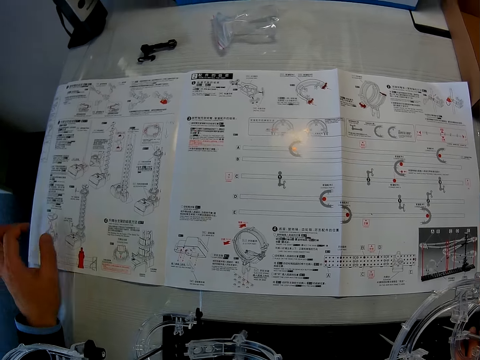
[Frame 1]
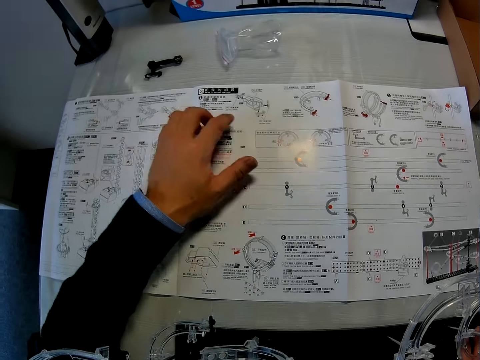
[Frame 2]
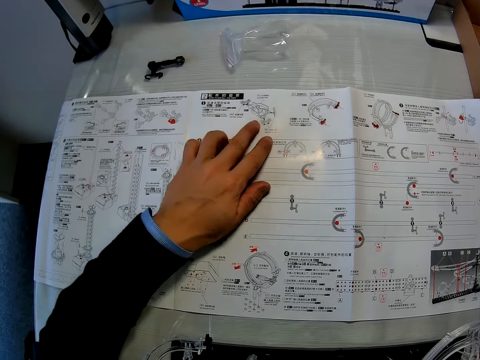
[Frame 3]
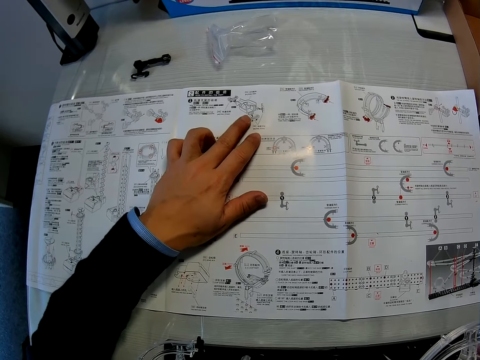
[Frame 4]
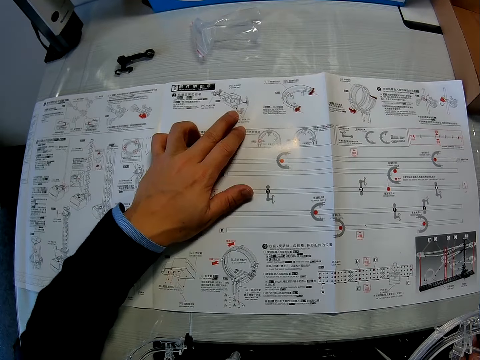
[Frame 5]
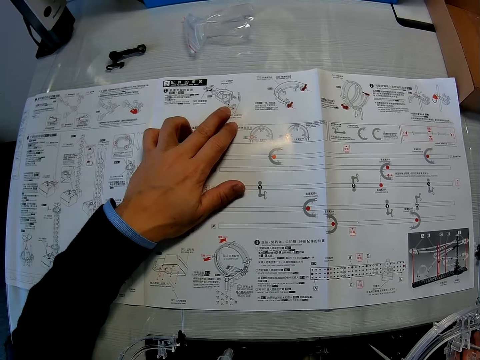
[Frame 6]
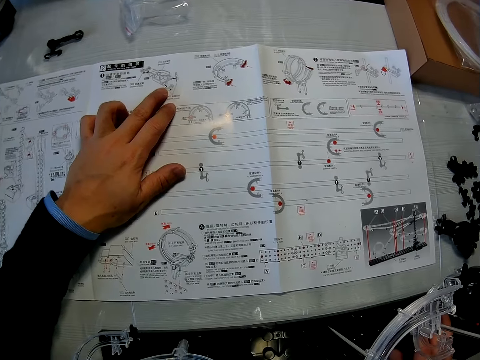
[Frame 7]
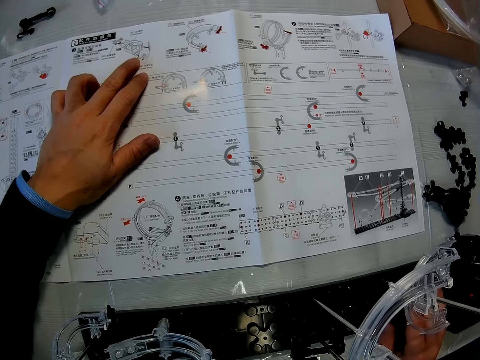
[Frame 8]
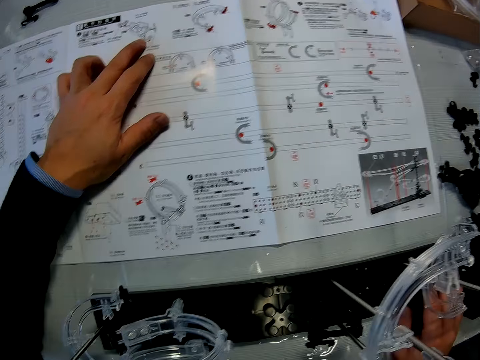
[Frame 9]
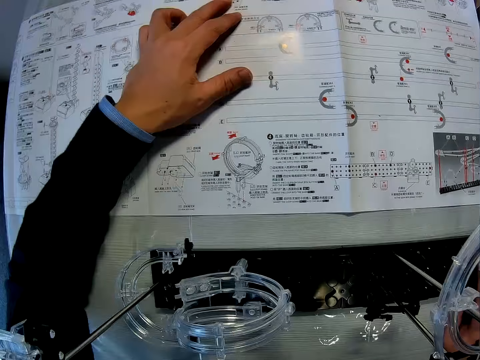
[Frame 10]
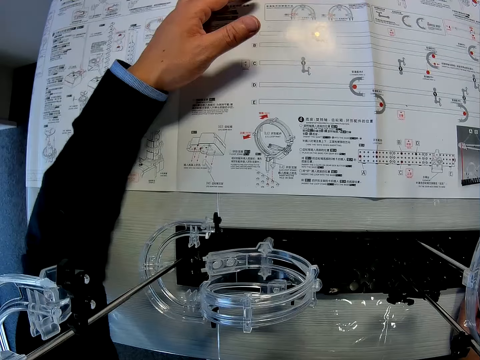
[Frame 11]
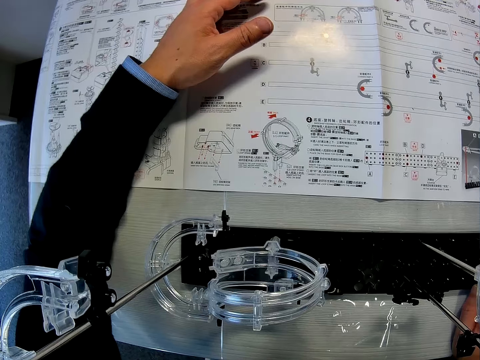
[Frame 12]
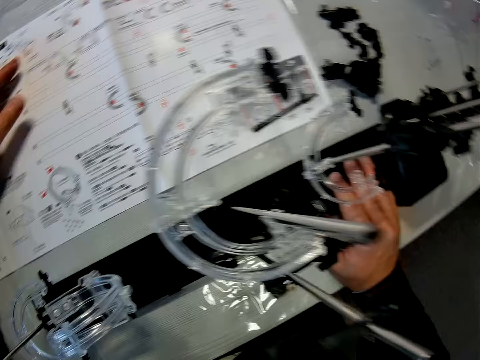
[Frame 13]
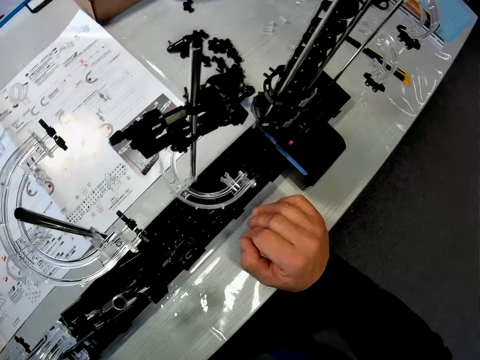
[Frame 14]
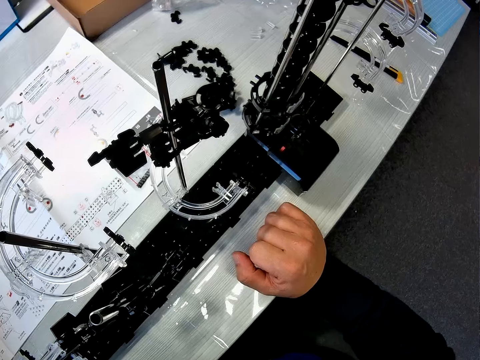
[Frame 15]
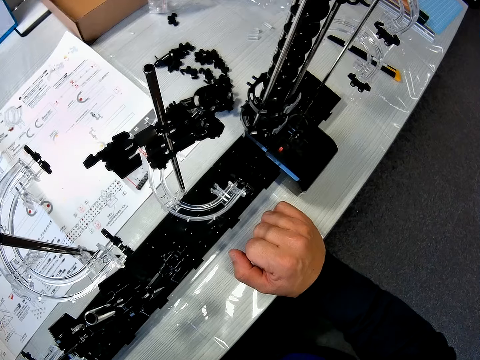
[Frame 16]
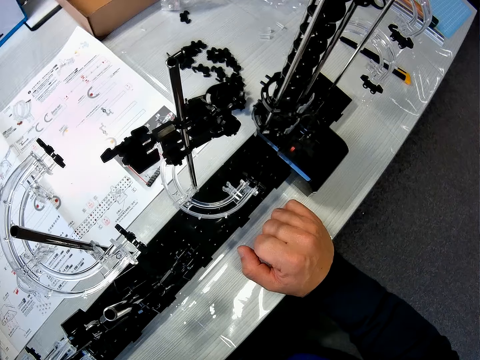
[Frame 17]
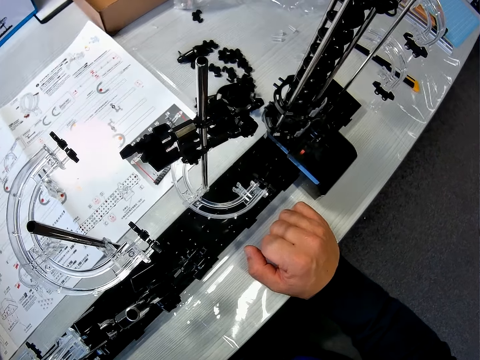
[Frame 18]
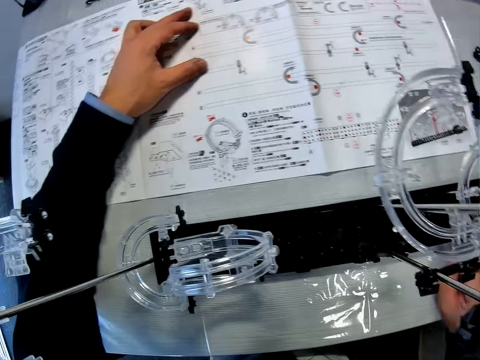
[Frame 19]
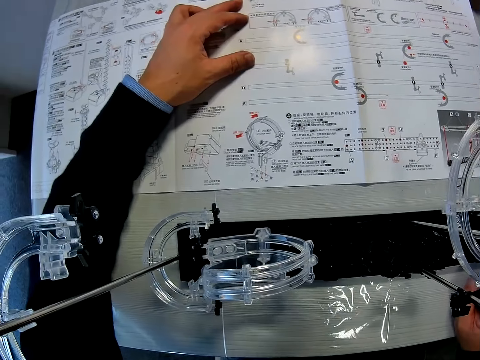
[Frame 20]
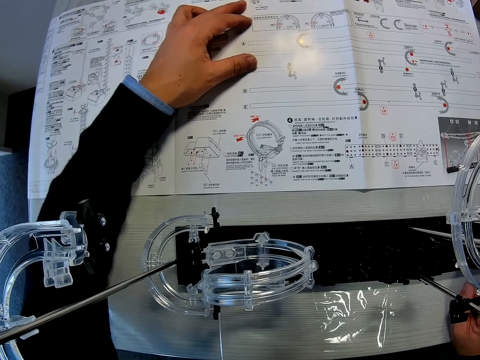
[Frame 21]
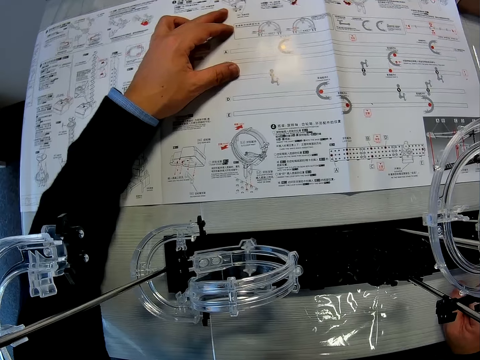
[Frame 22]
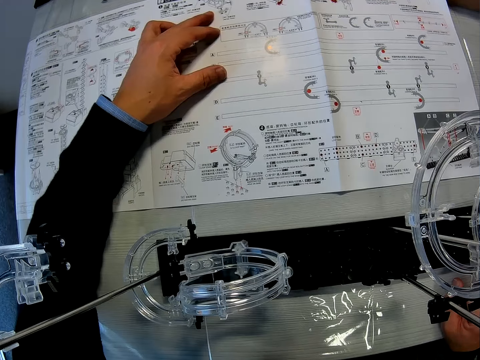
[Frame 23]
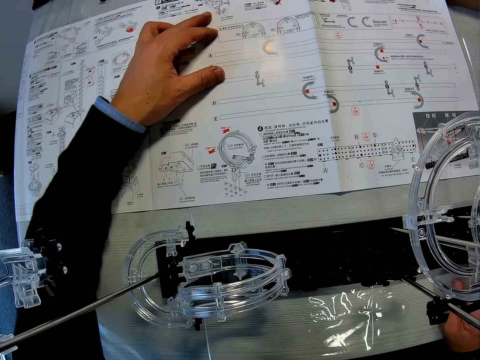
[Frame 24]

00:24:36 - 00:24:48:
The camera wearer places his left hand on the sheet or manual on the table. He observes the manual.

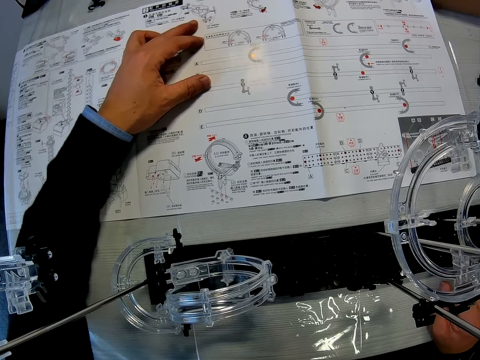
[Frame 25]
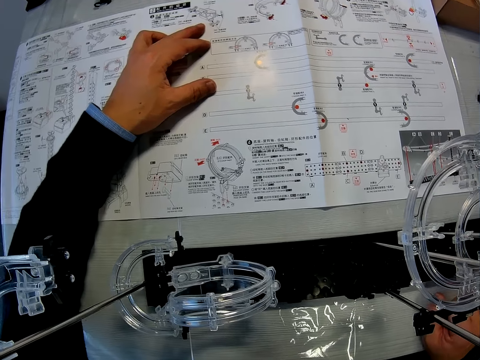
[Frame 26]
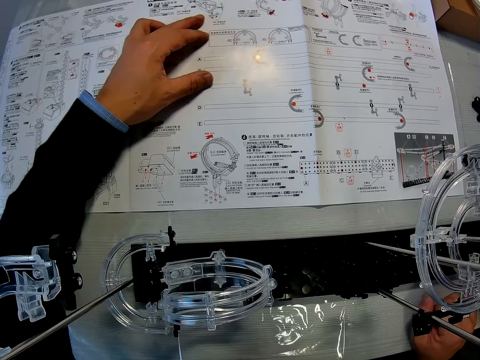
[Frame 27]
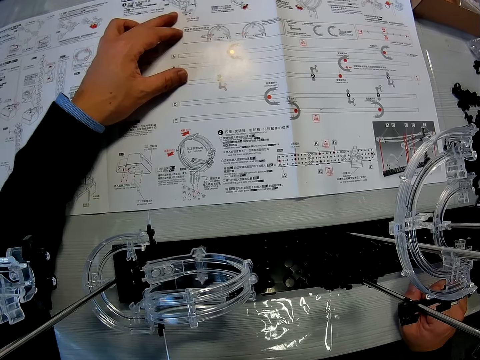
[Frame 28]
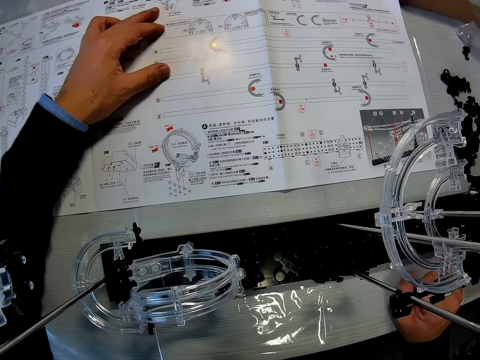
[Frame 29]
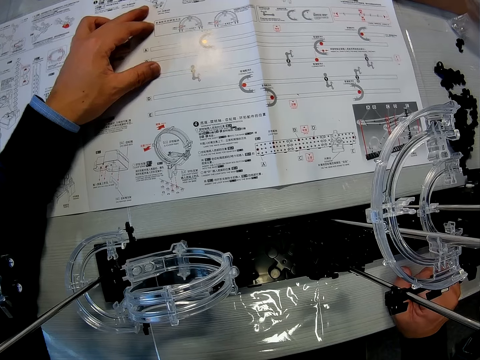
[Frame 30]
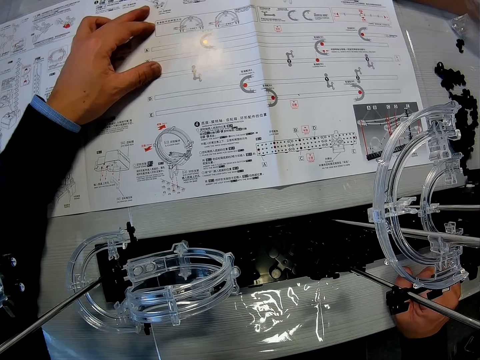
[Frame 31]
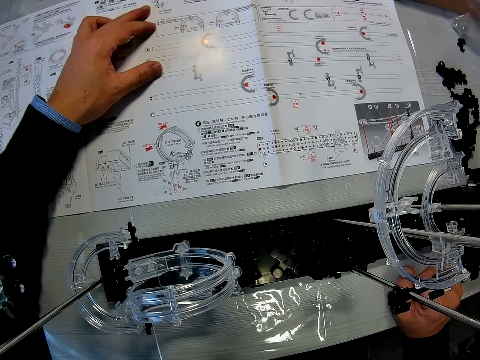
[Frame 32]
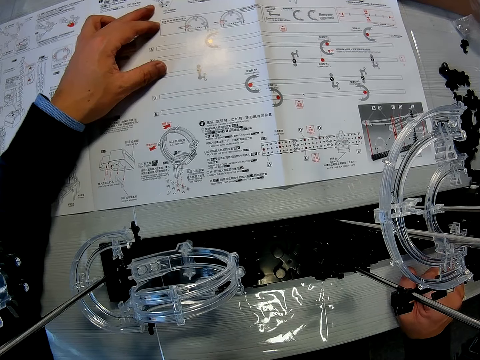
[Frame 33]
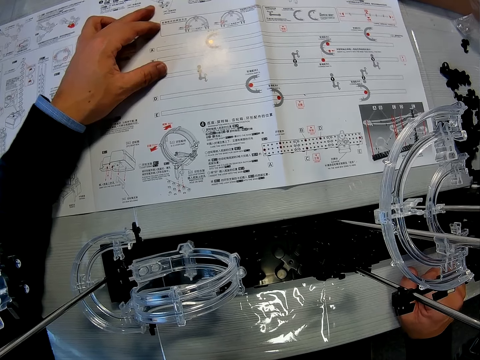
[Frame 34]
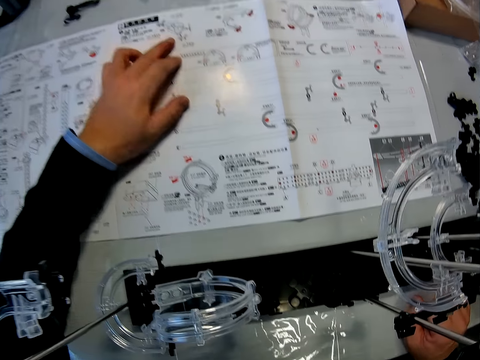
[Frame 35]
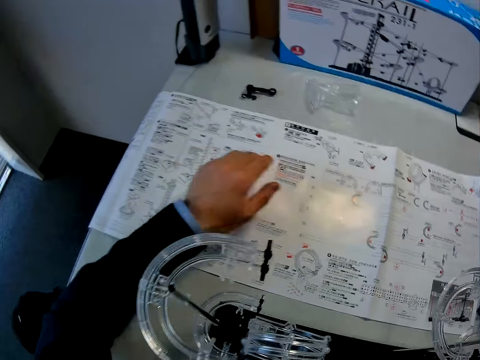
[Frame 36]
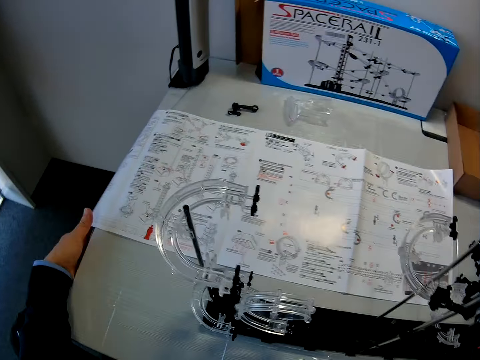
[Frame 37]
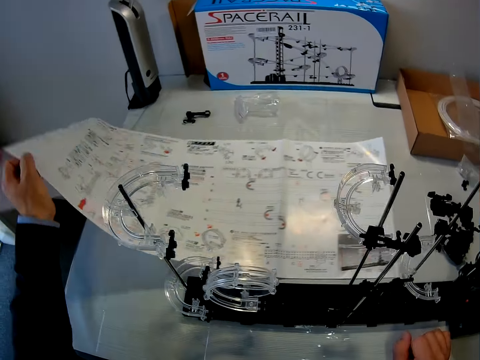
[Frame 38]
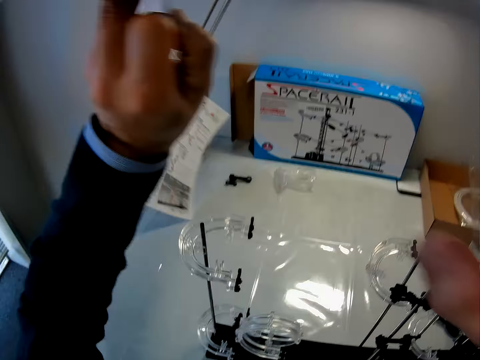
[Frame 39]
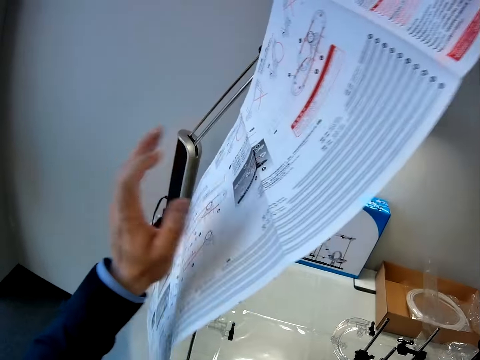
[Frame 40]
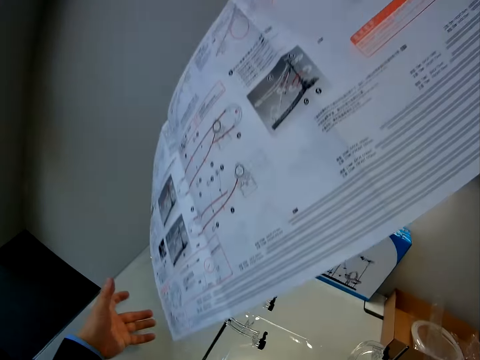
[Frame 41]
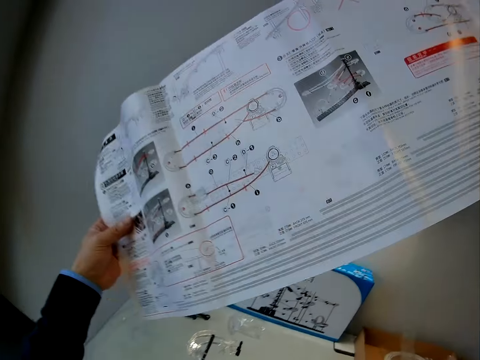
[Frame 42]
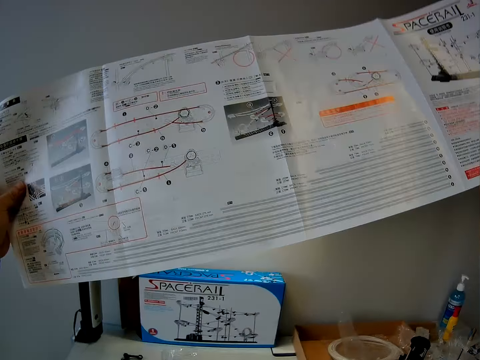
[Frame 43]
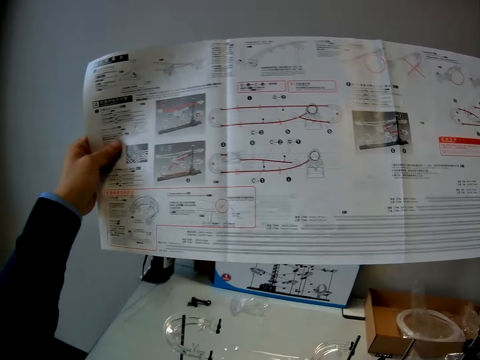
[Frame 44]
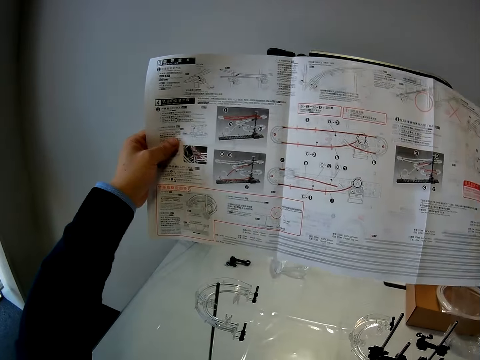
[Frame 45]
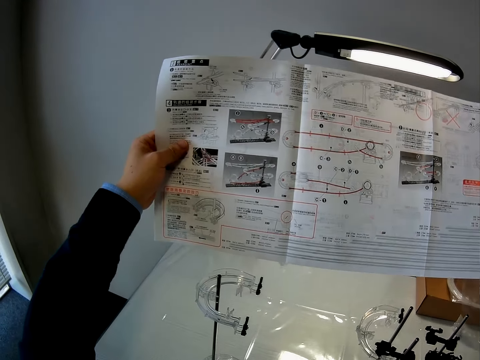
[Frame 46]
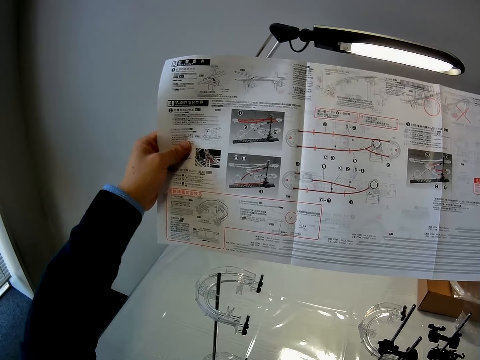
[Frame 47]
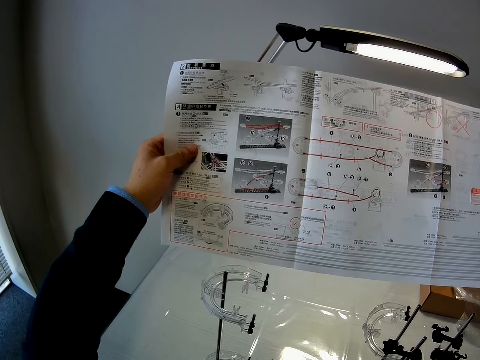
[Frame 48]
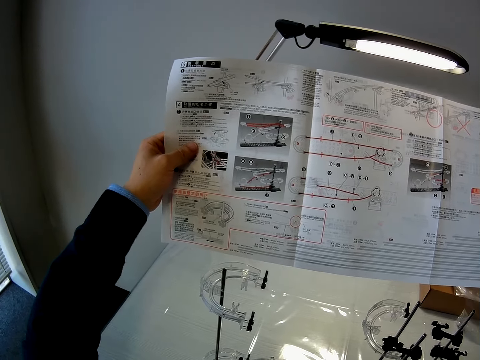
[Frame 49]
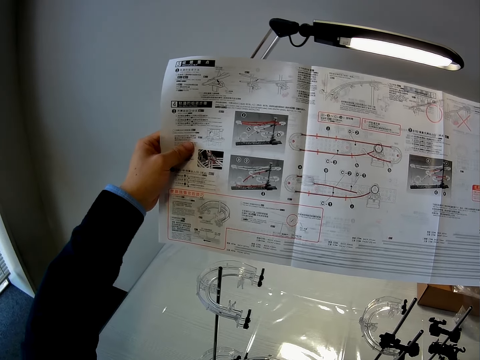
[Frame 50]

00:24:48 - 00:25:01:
The camera wearer turns the sheet or manual on the table to the other side. He observes the manual. He holds the sheet with his hands.
